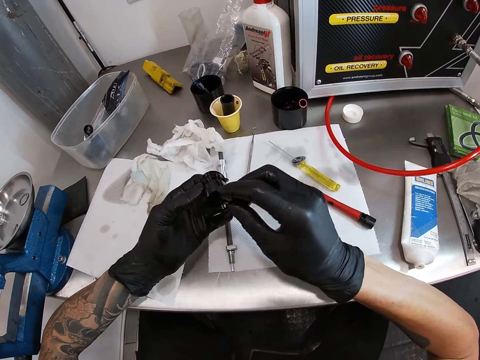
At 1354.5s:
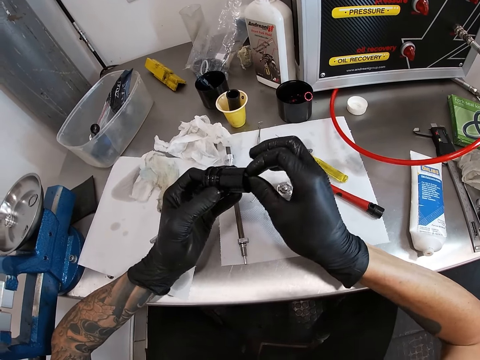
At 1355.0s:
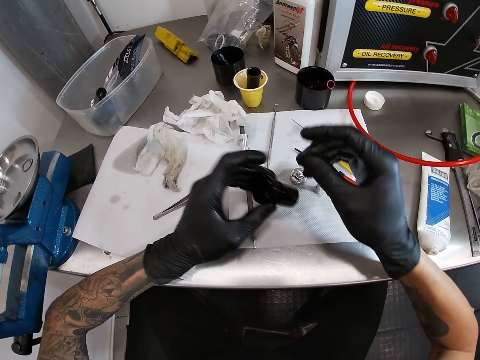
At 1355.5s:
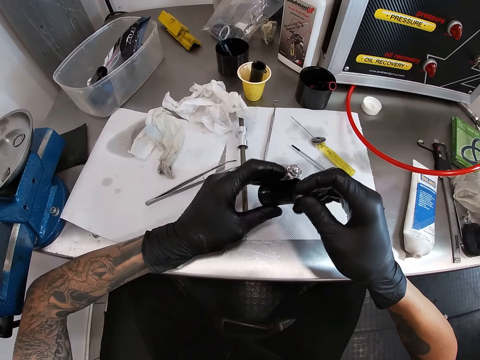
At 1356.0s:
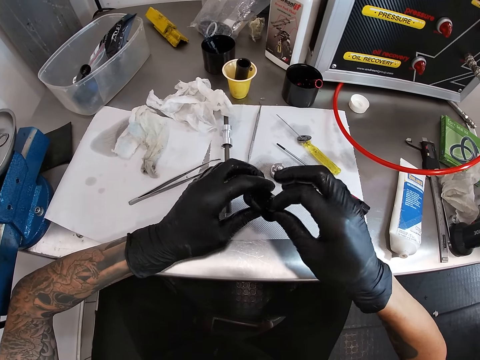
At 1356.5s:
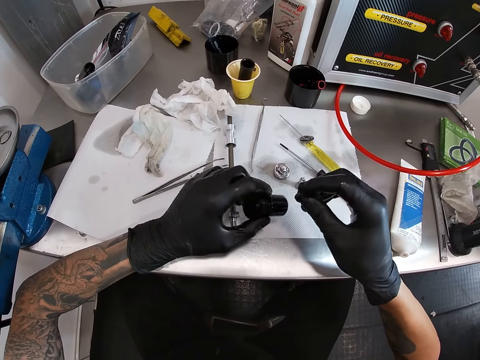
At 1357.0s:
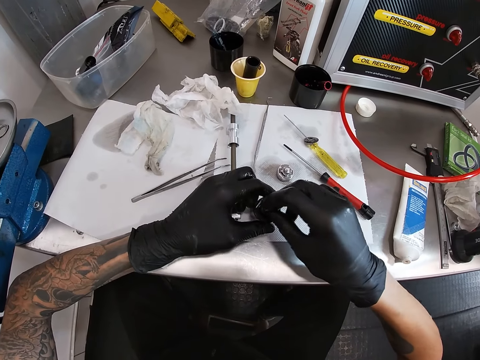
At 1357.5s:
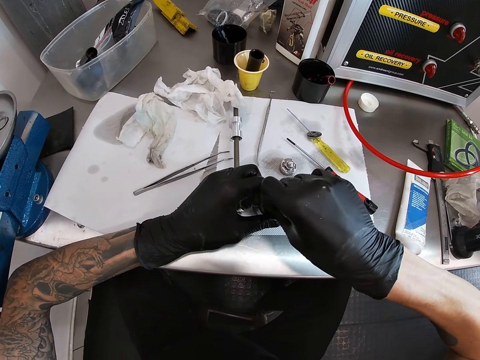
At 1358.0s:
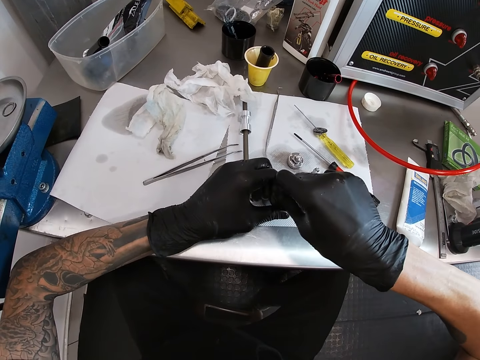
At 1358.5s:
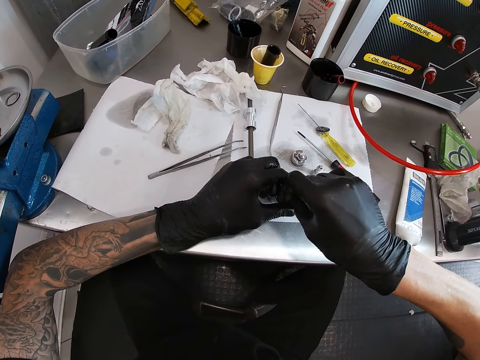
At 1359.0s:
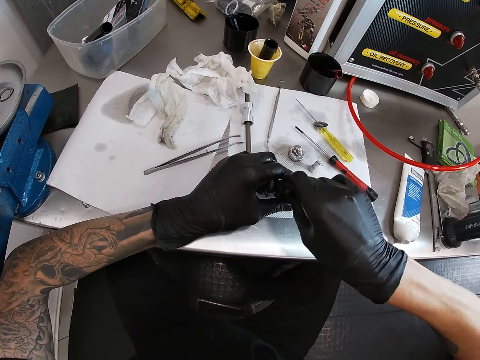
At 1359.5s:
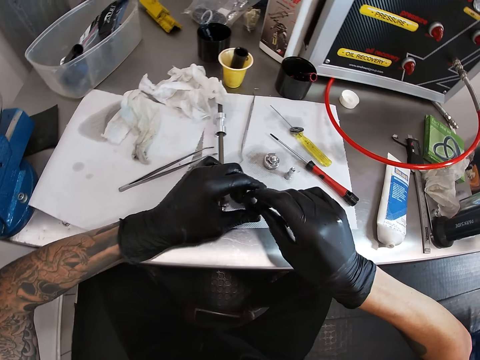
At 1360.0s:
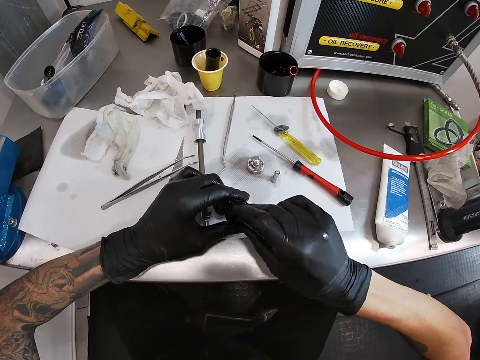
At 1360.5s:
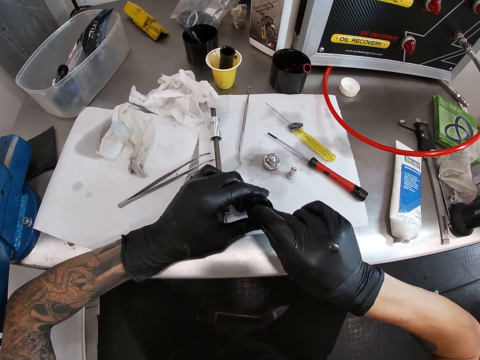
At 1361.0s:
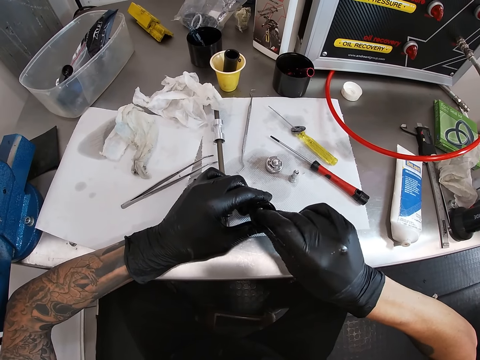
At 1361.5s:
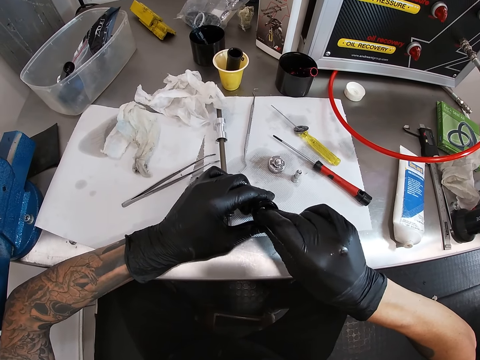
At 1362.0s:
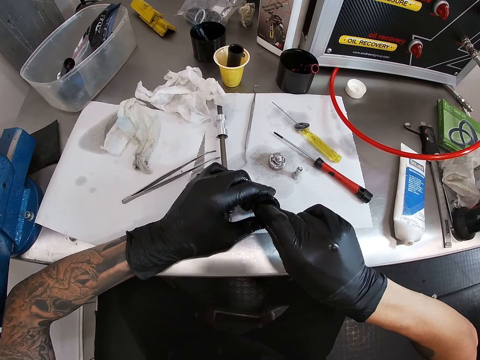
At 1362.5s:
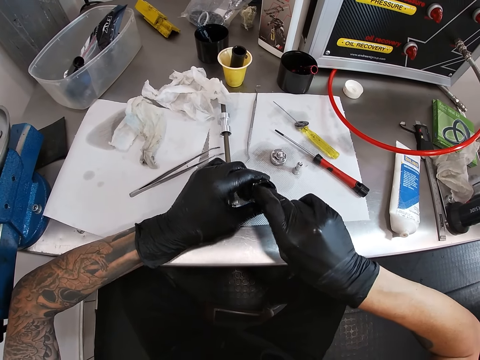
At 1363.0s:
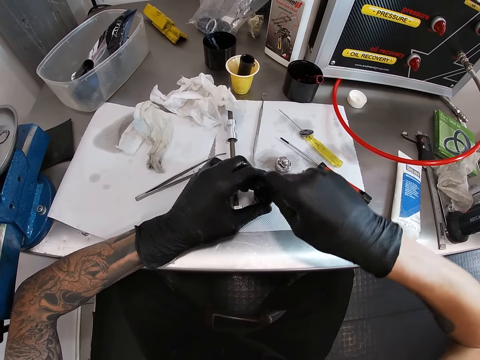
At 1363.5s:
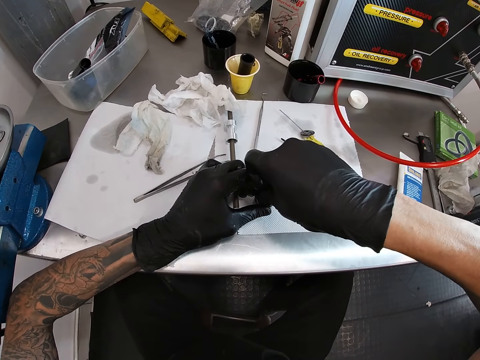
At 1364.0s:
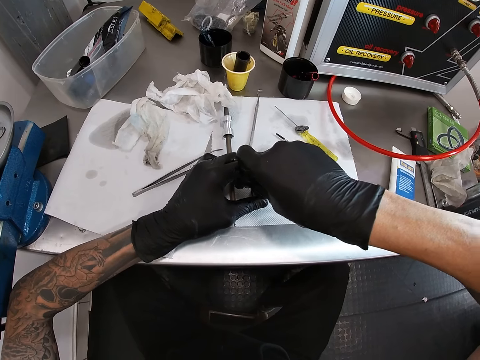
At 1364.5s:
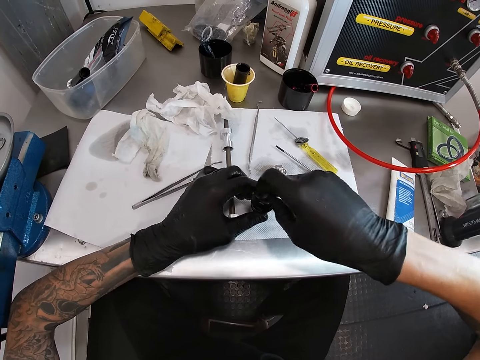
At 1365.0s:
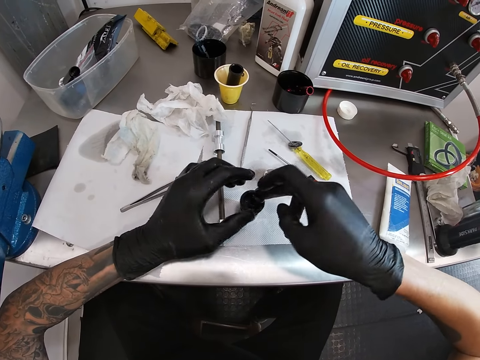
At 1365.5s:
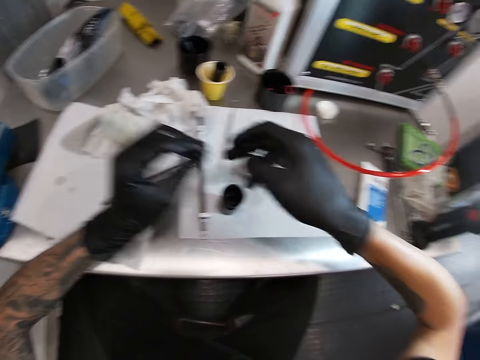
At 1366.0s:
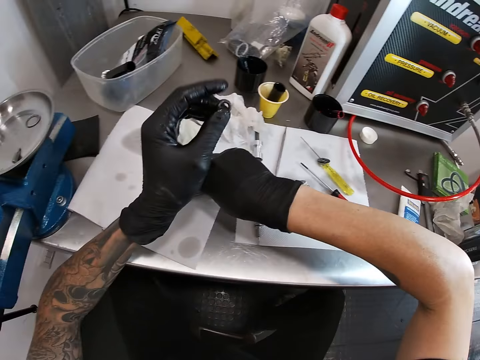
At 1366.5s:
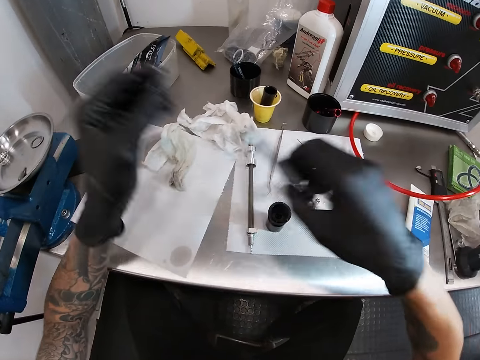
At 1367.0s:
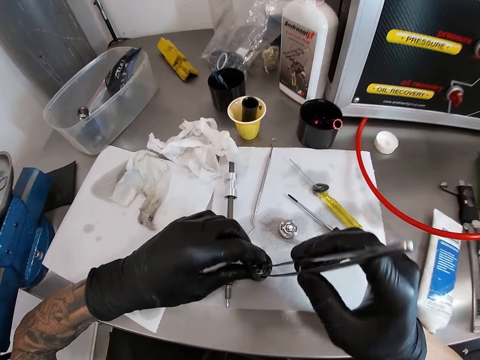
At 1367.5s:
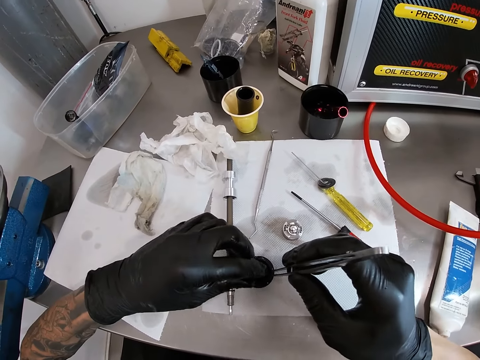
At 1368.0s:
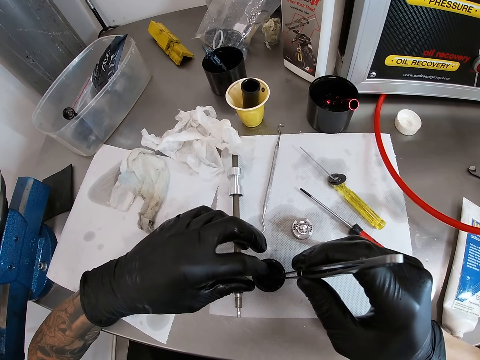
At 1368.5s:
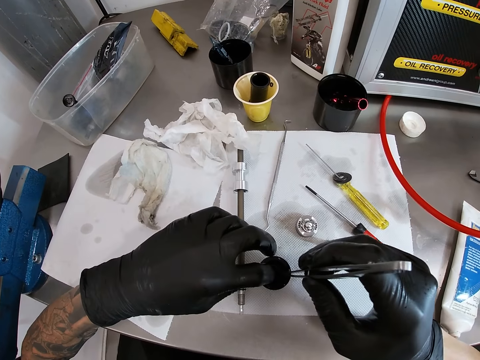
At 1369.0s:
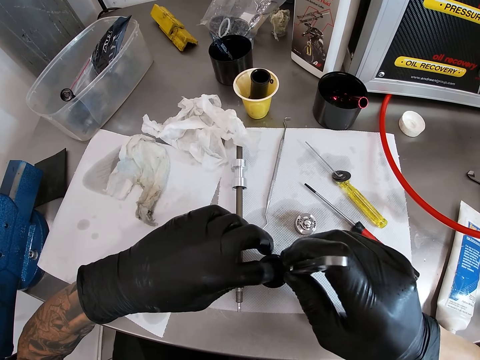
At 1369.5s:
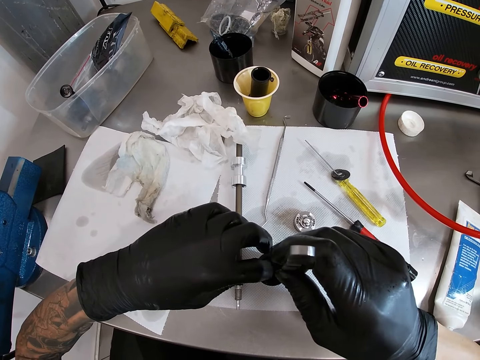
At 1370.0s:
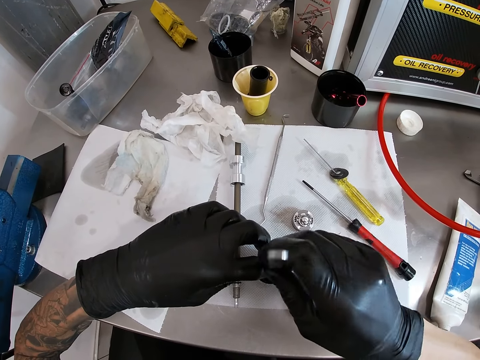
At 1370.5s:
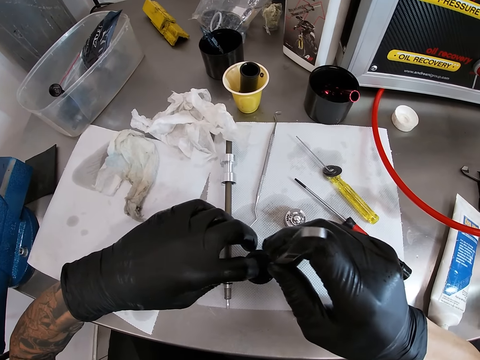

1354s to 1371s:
The camera wearer places the rubber washer inside the bicycle hub with his right hand. He passes the nut in his right hand to his left hand. He picks up the tweezer or clip from the table with his right hand. He puts the tweezer in the small pipe or bulb holder with his right hand. He puts the nut in the small pipe with his left hand. He sets the nut in the small pipe with the tweezer in his right hand.

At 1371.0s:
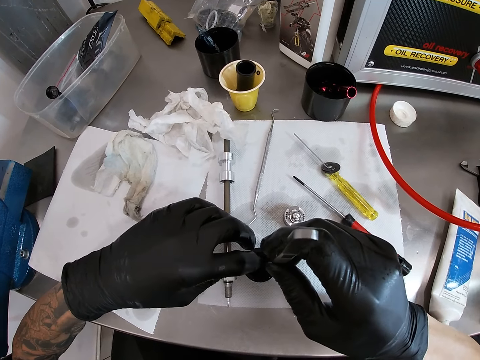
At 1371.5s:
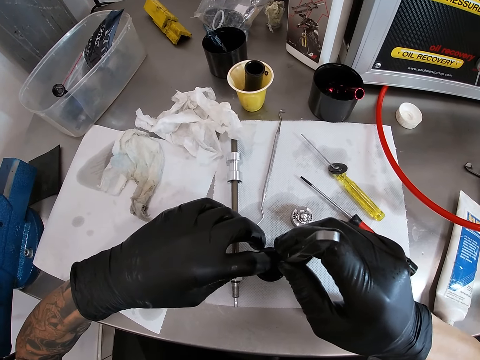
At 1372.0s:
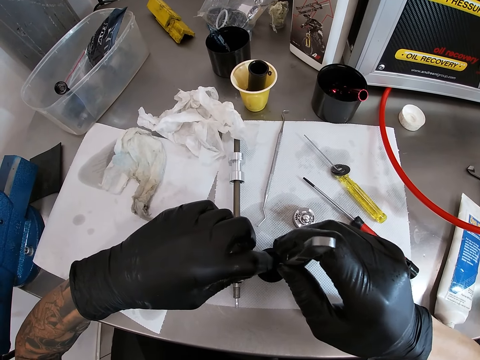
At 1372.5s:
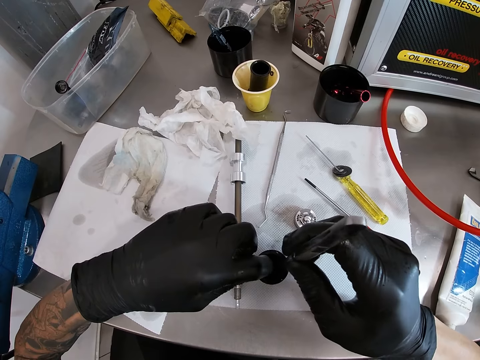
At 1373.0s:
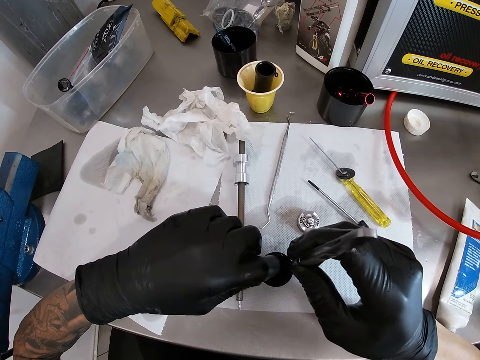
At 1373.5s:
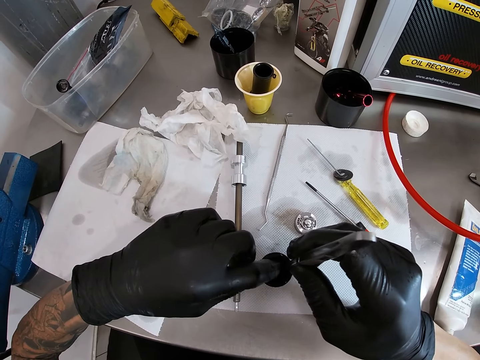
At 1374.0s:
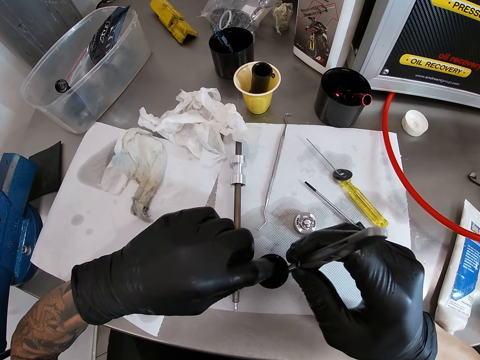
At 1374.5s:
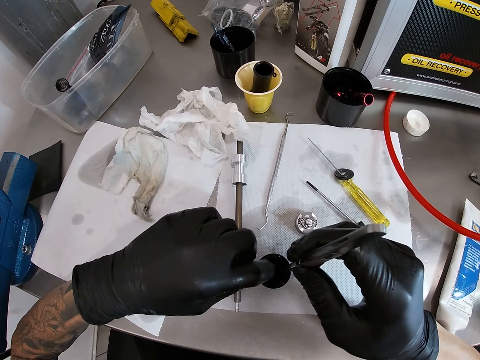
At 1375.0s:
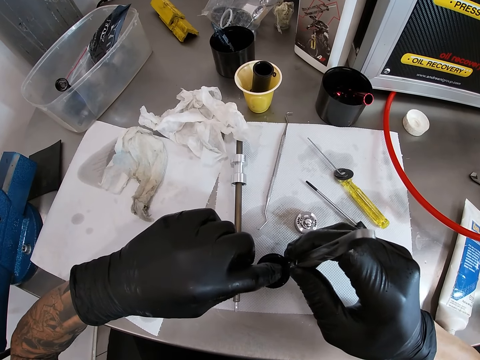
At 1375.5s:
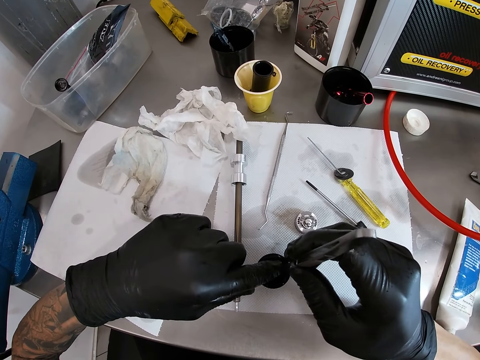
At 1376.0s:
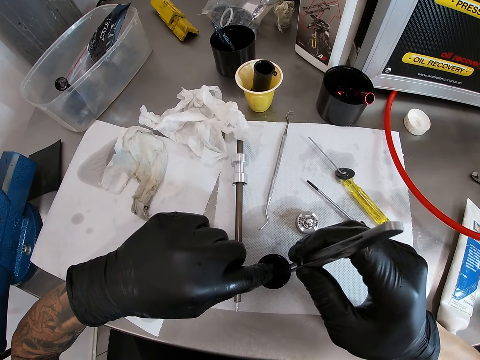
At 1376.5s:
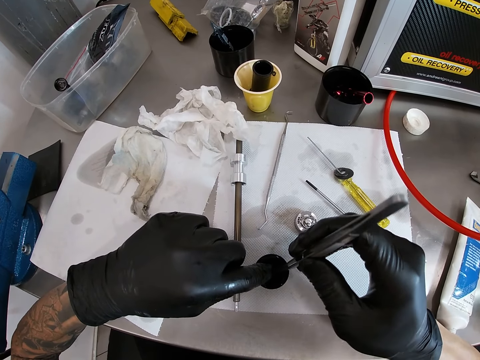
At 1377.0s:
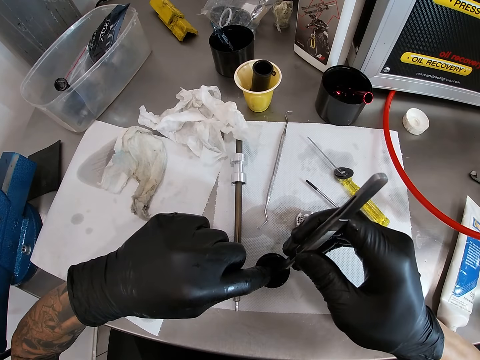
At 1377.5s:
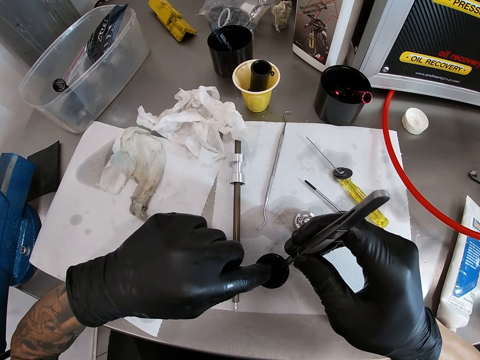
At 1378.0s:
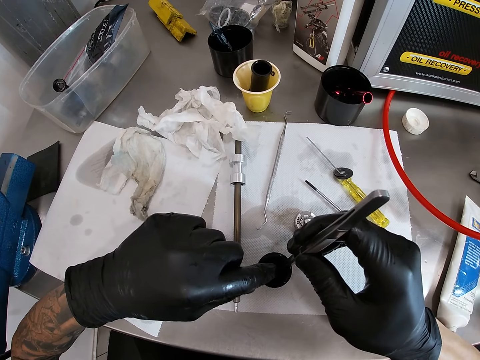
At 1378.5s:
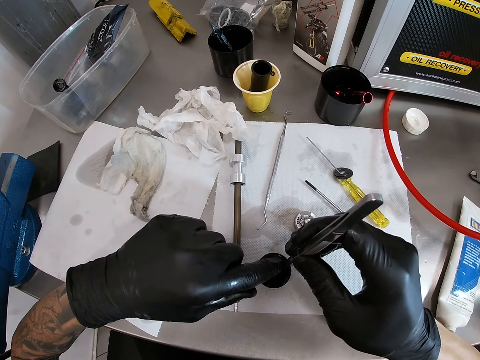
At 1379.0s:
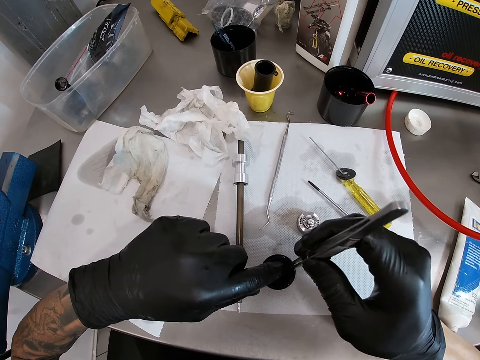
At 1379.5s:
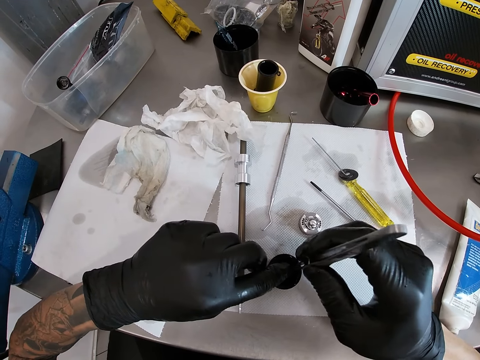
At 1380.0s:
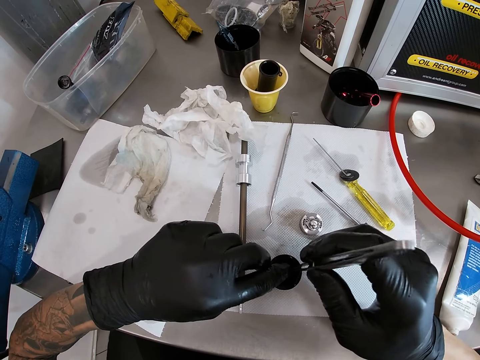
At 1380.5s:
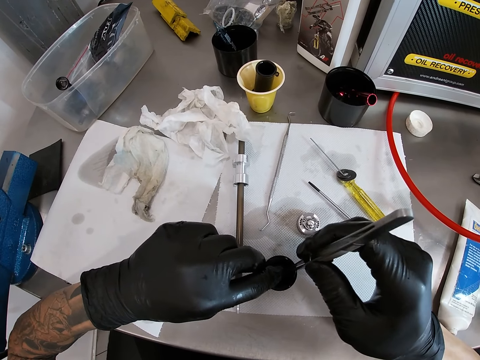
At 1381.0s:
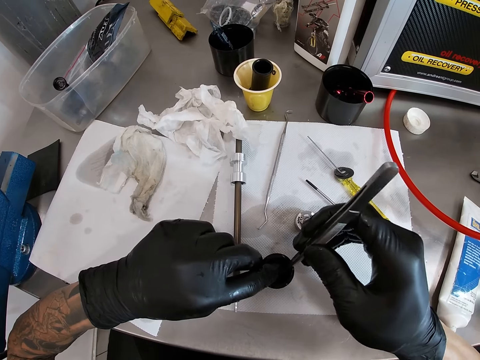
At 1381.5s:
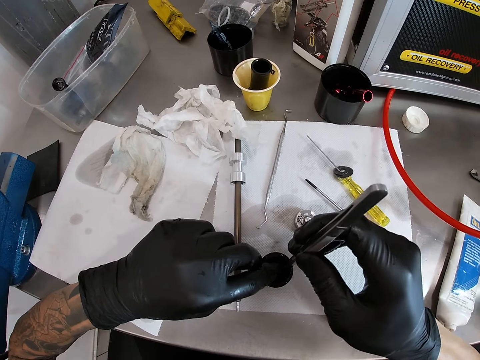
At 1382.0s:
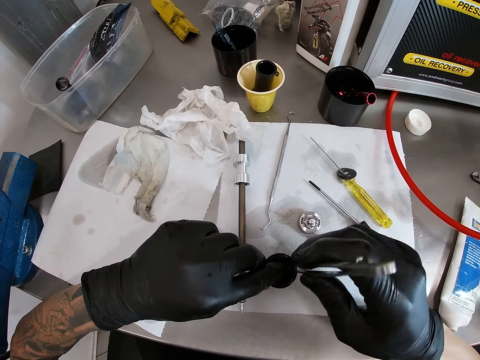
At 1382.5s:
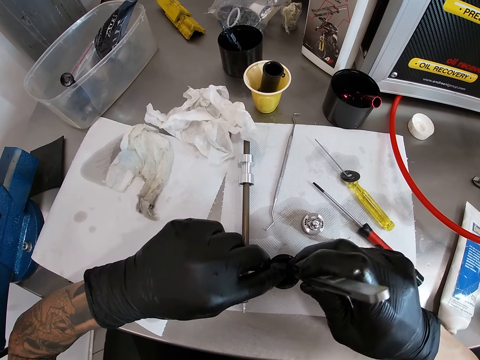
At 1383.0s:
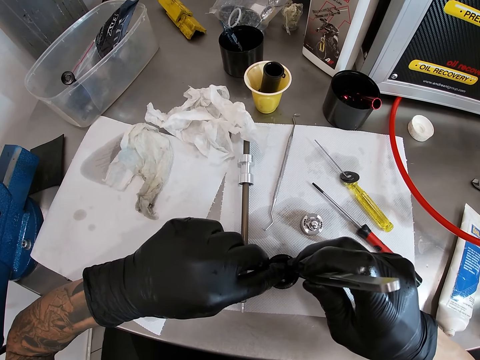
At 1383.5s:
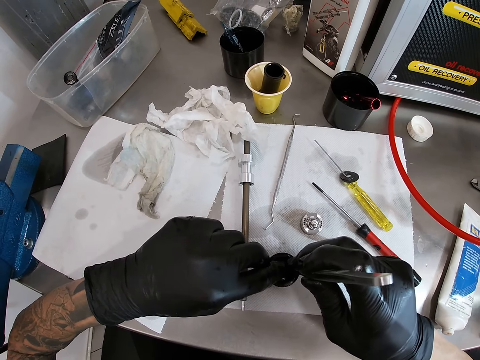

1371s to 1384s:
The camera wearer uses the clip in the bulb holder.
